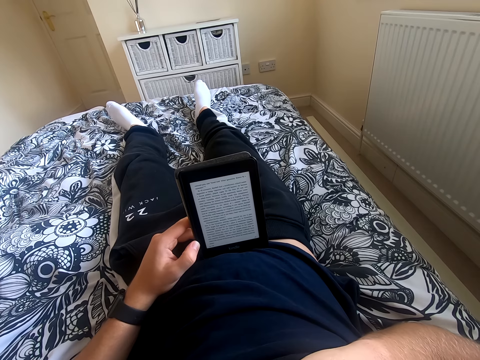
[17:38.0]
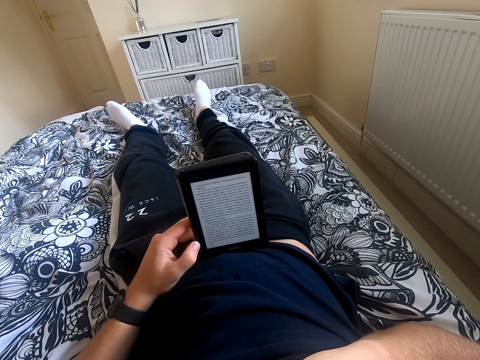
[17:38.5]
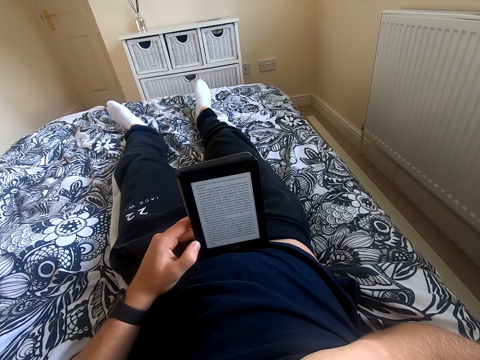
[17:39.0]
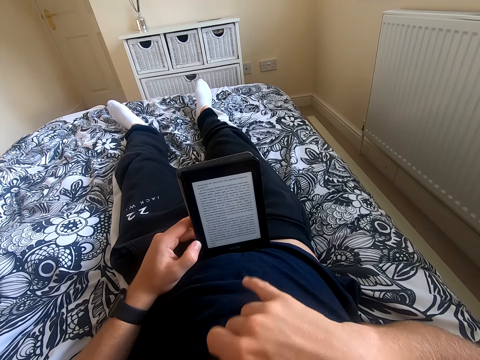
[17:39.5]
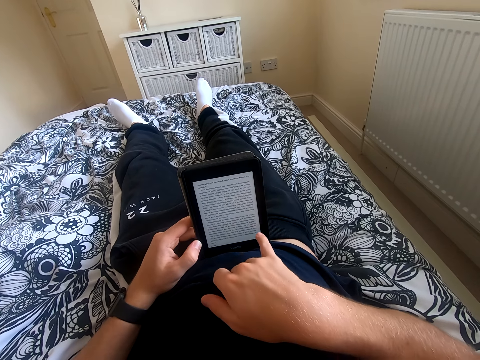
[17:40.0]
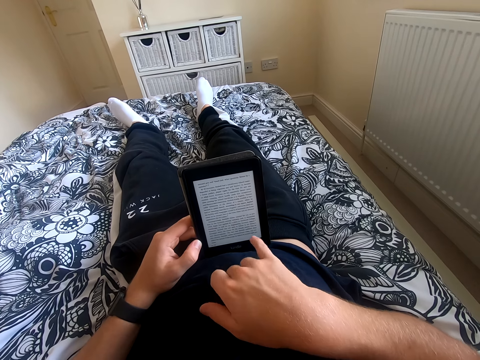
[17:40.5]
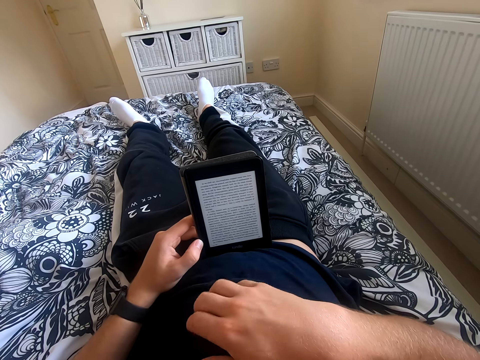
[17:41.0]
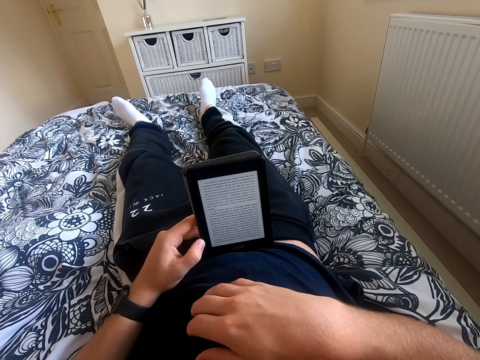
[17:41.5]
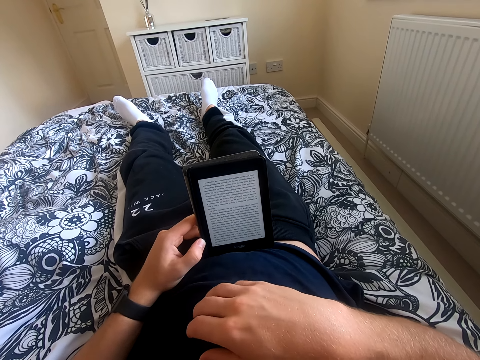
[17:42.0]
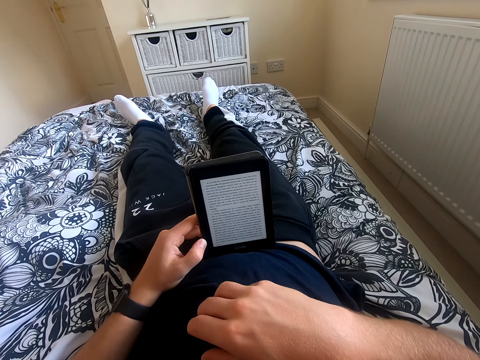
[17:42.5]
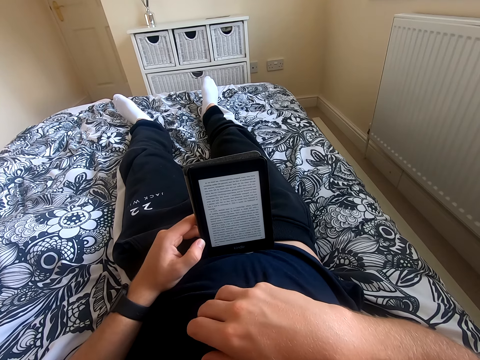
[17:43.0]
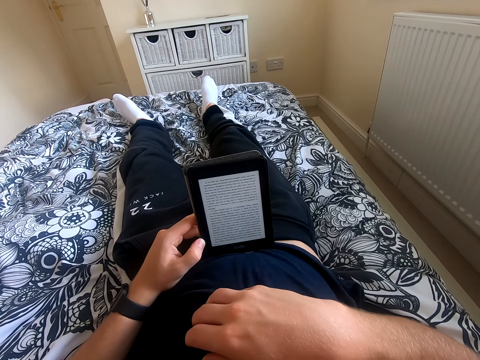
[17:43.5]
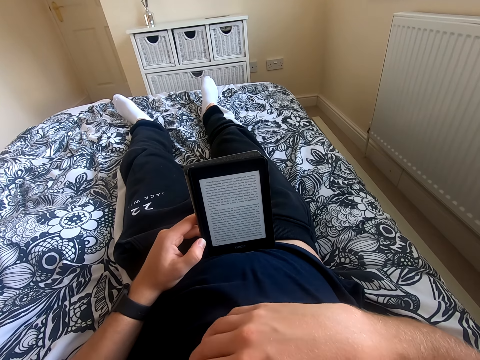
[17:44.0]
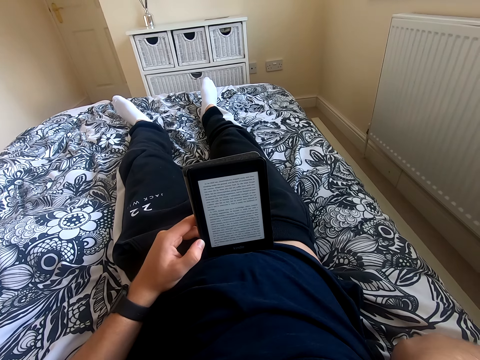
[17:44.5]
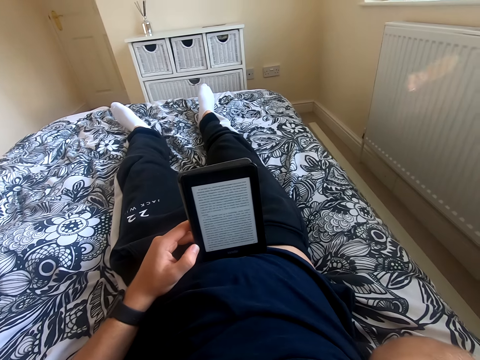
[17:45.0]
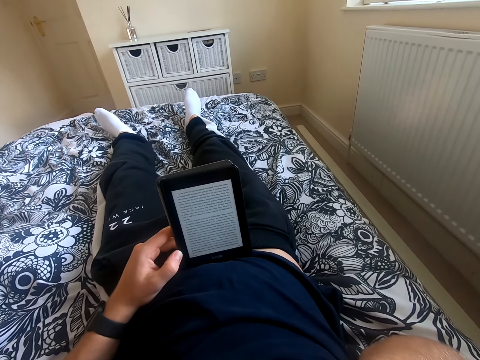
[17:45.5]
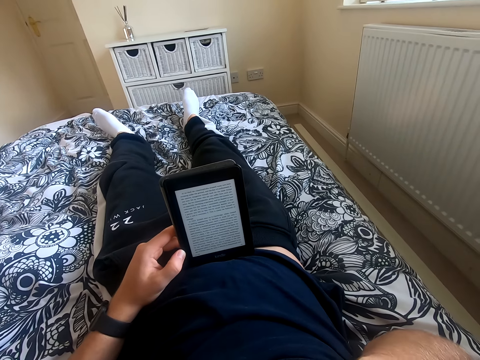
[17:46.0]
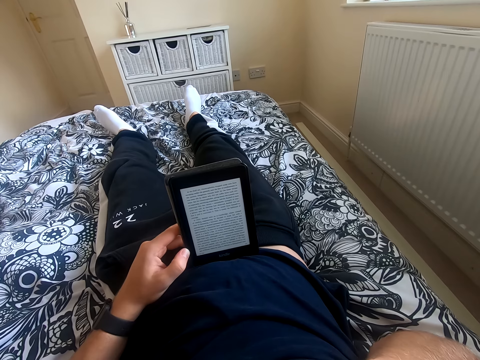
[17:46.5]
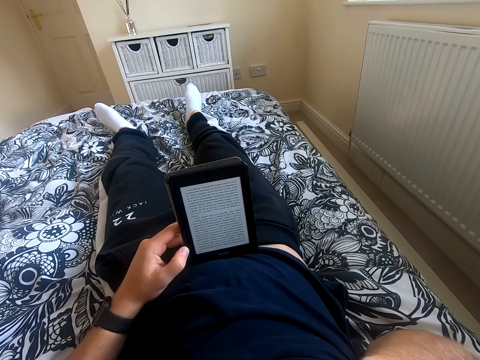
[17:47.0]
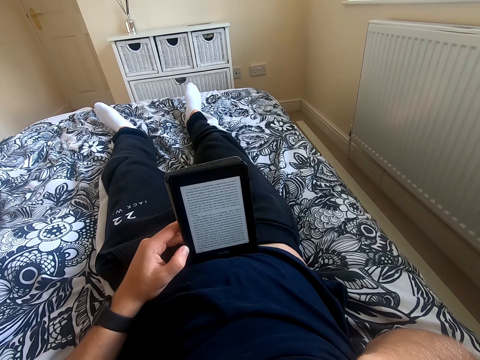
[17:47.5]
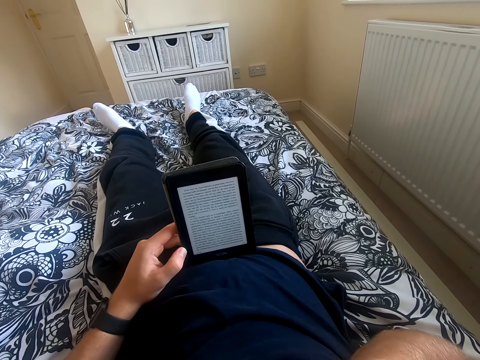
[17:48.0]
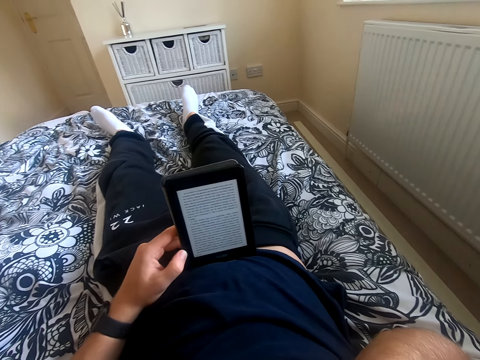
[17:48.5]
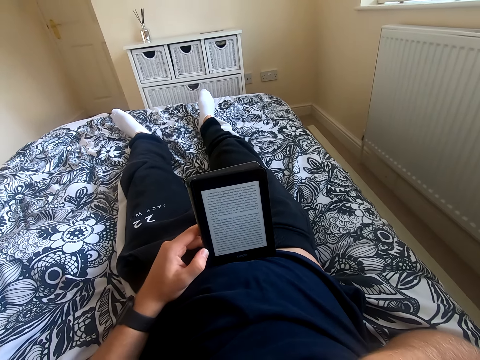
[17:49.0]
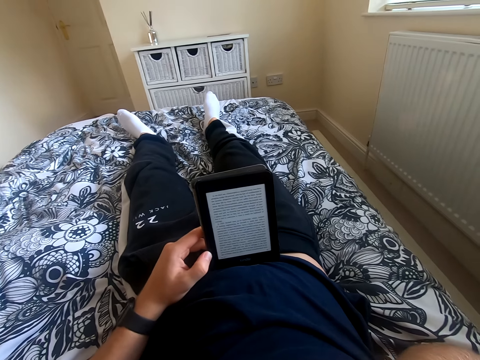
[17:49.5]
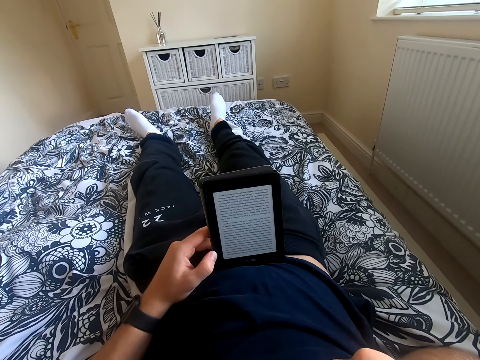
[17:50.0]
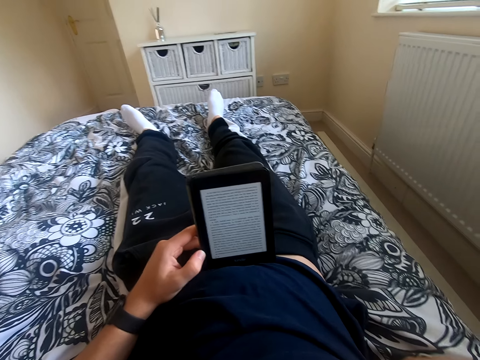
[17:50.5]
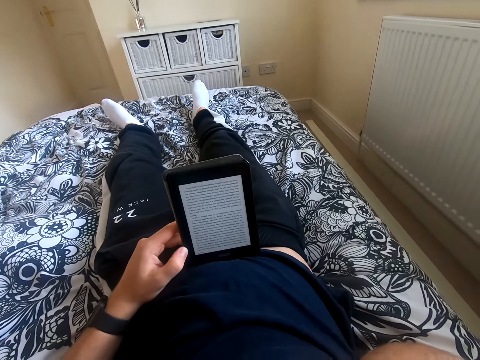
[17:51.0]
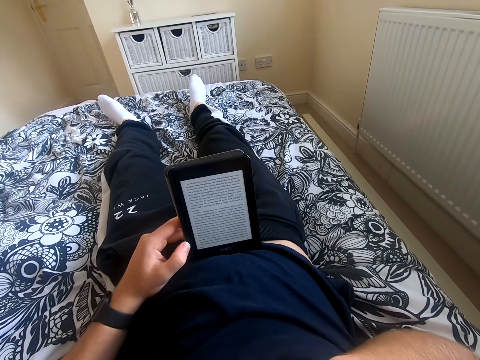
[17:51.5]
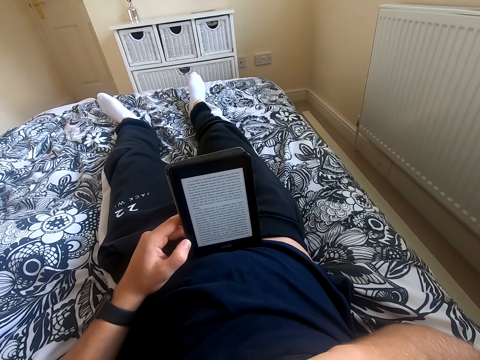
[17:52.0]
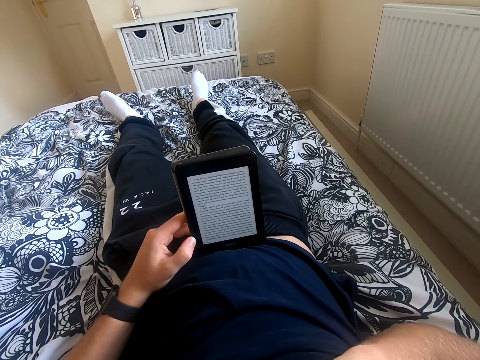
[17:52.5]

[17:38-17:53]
The camera wearer scrolls through the tablet. He reads the book on the tablet. He scratches his belly and touches something. He reads through the tablet.

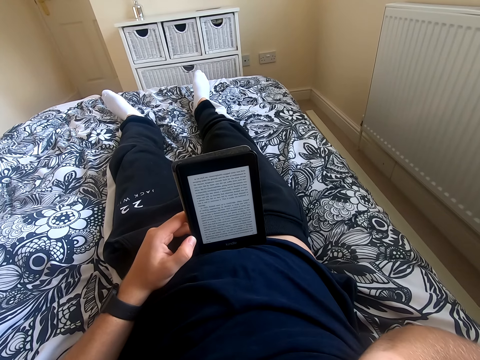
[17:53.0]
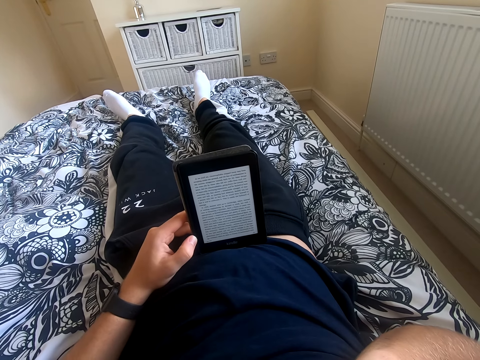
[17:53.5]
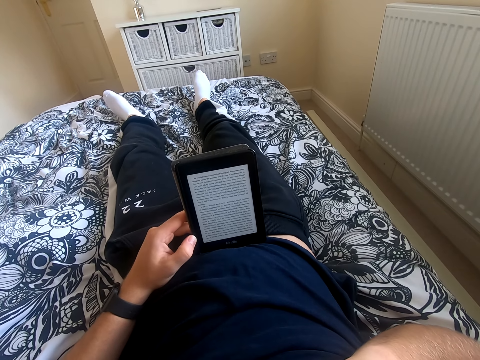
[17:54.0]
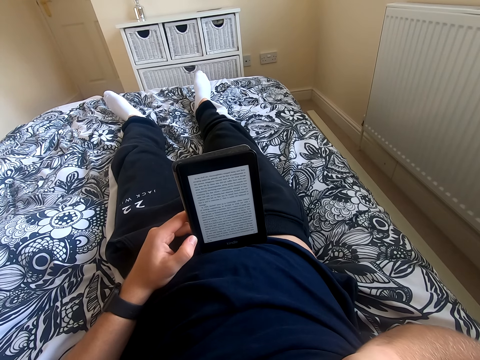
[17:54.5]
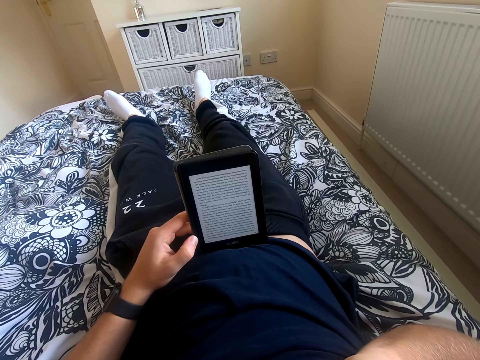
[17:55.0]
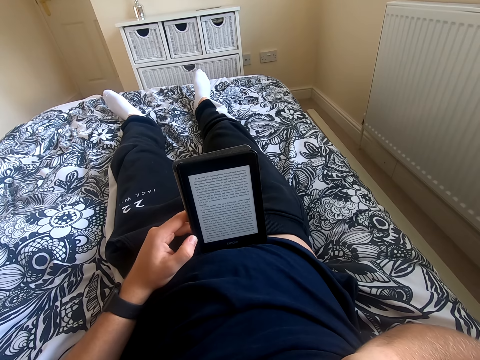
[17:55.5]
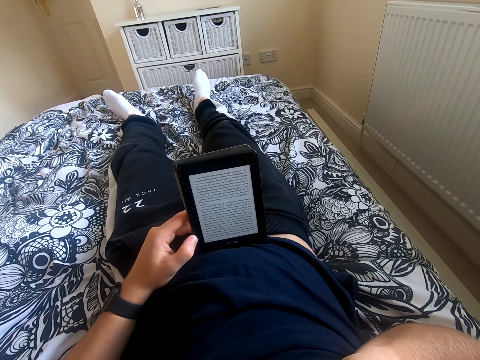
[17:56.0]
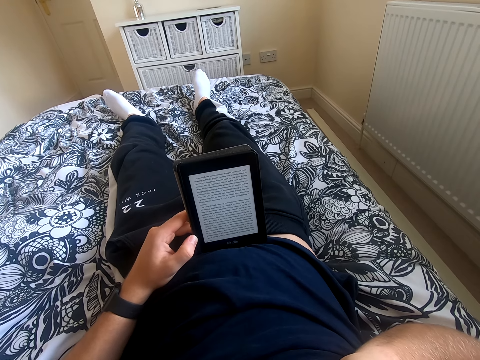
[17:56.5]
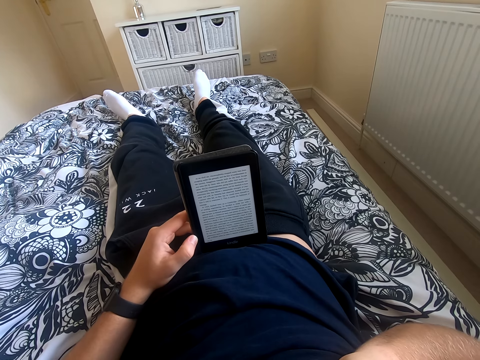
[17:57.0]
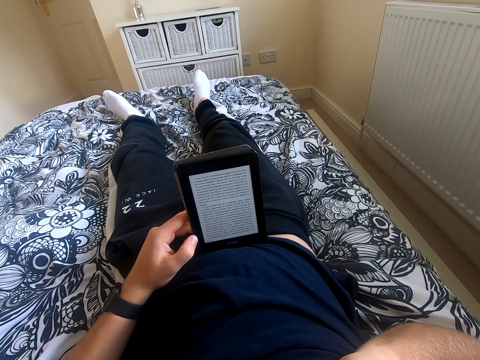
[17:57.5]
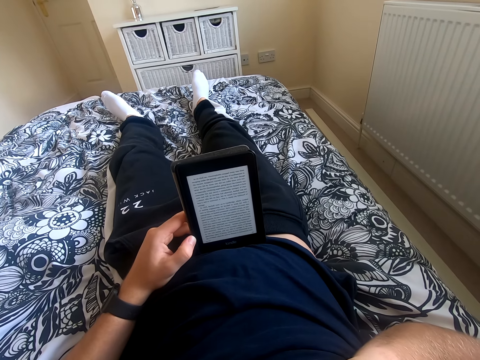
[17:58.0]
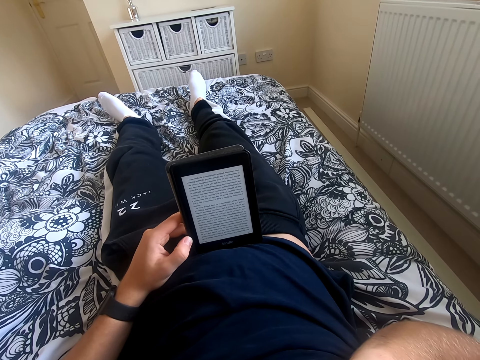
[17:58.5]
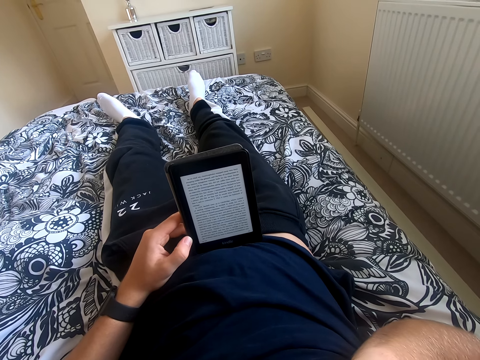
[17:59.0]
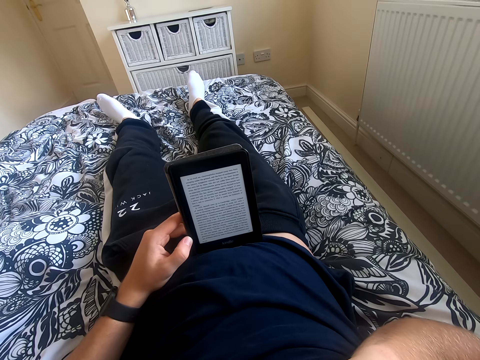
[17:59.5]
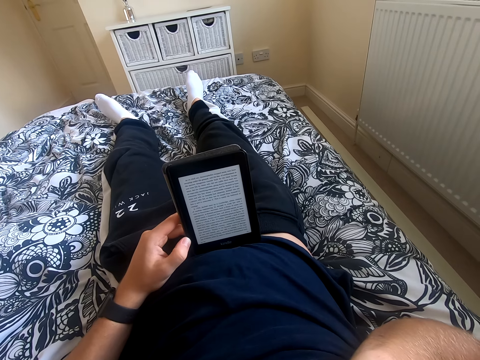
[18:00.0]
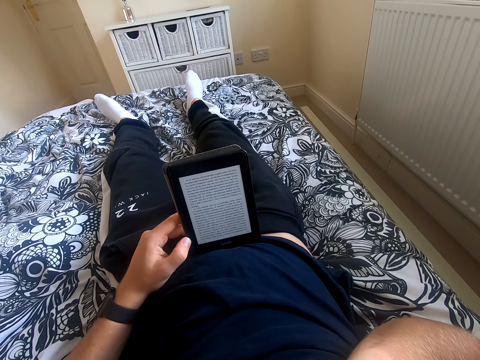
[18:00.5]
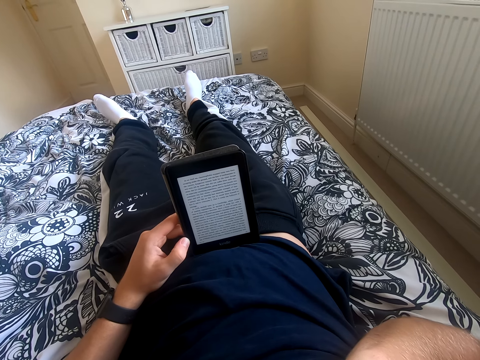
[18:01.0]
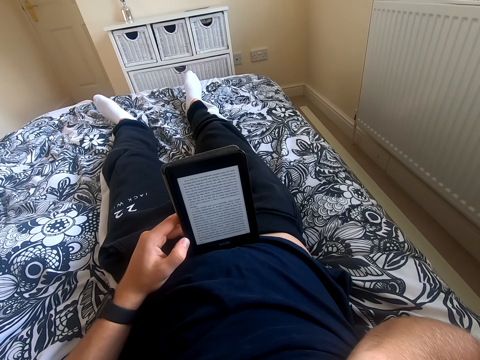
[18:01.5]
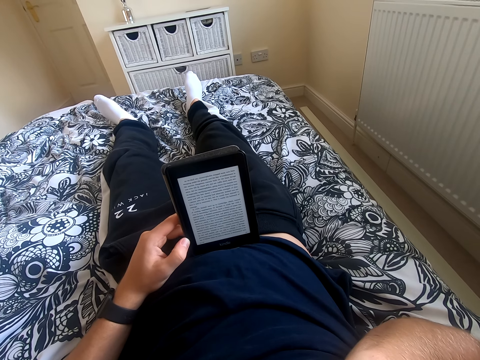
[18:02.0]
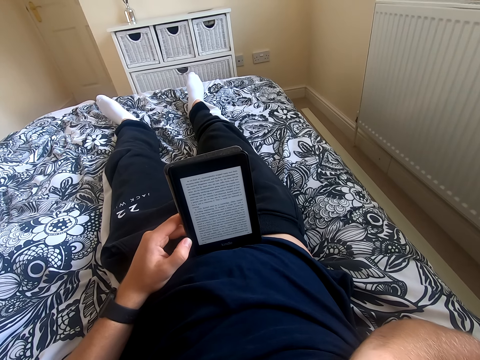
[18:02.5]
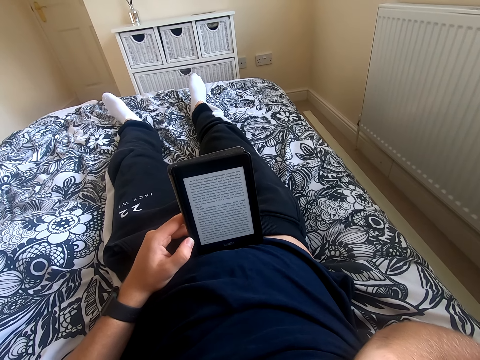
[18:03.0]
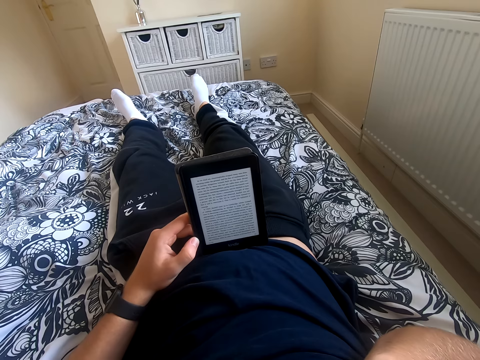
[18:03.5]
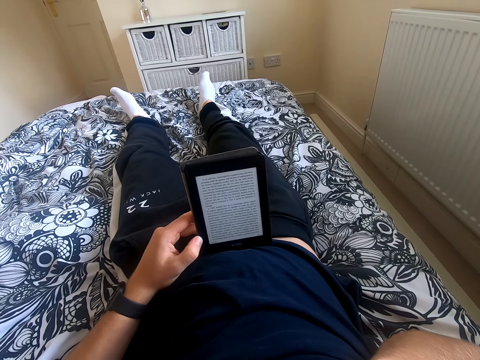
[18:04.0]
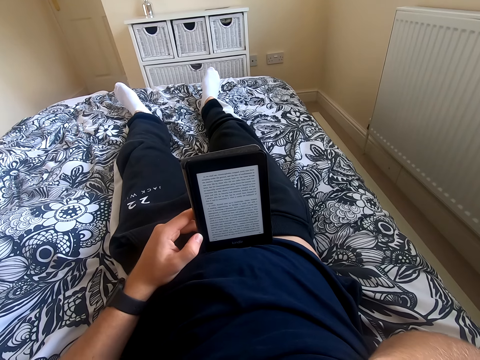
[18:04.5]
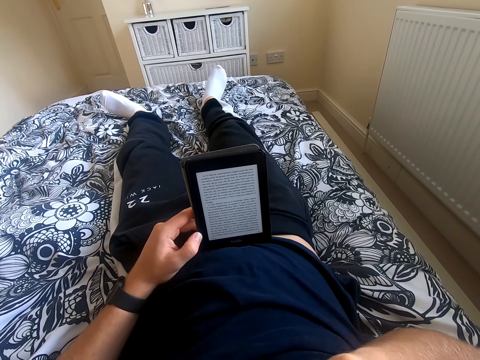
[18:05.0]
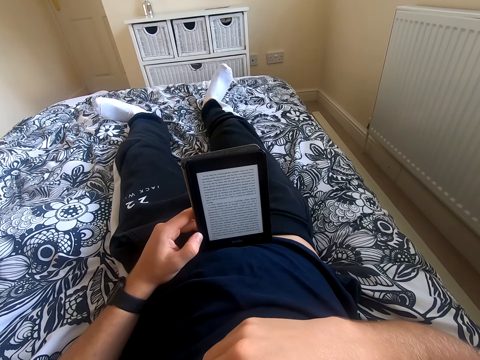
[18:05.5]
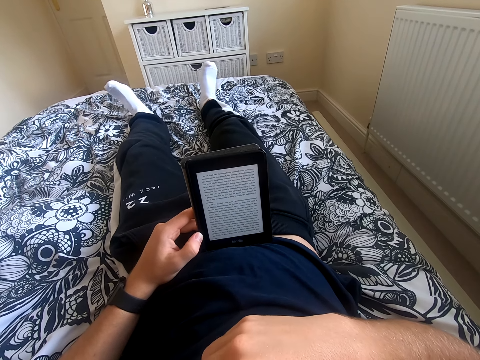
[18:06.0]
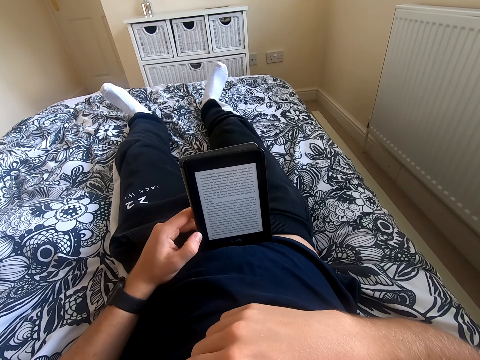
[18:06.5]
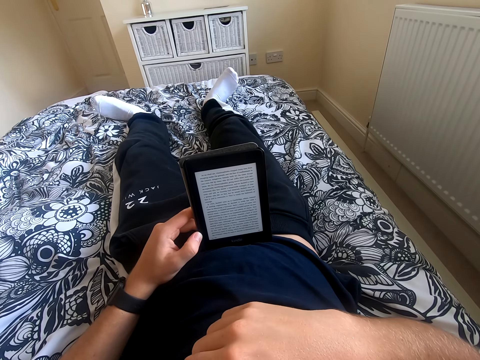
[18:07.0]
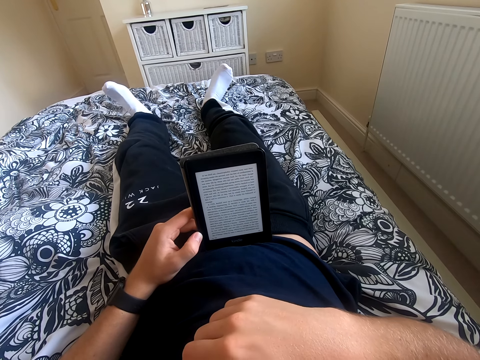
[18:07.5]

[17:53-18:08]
The camera wearer shakes his feet.
